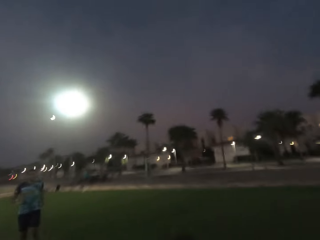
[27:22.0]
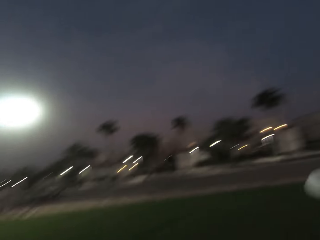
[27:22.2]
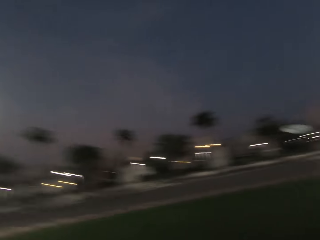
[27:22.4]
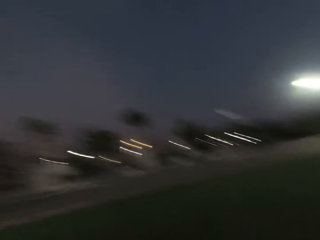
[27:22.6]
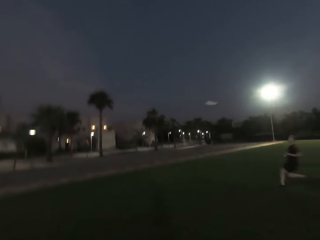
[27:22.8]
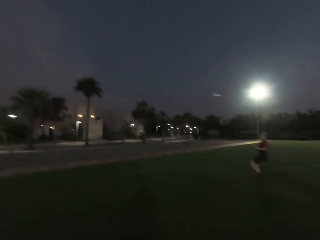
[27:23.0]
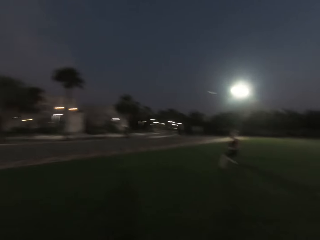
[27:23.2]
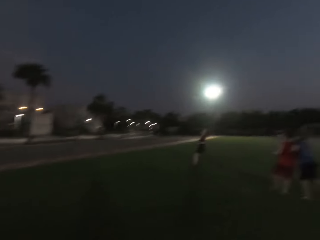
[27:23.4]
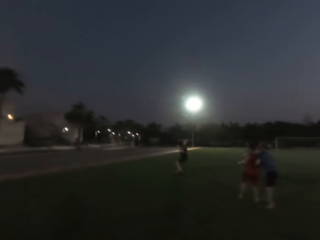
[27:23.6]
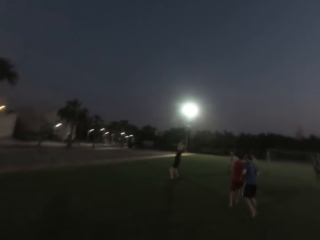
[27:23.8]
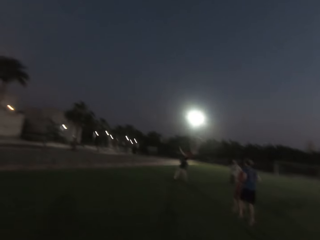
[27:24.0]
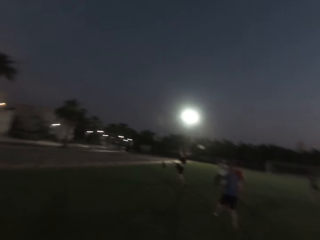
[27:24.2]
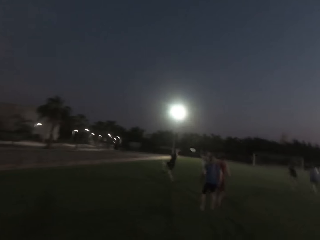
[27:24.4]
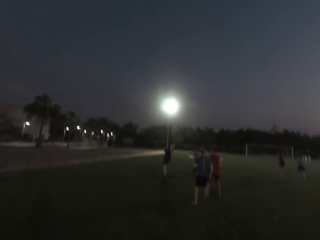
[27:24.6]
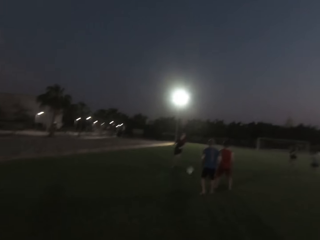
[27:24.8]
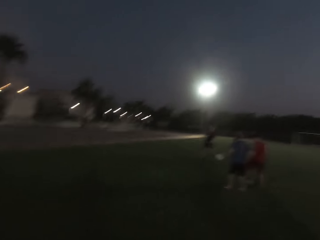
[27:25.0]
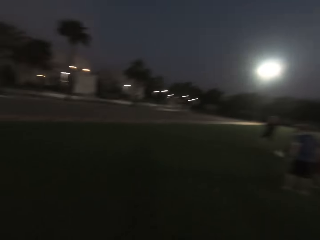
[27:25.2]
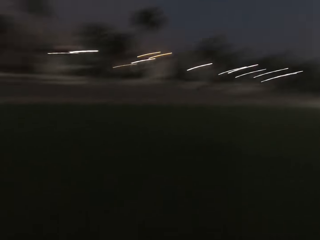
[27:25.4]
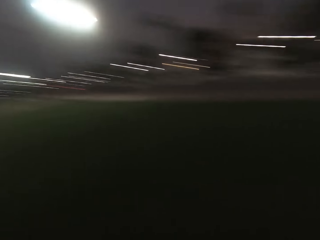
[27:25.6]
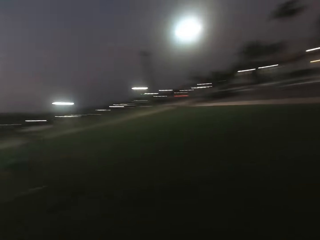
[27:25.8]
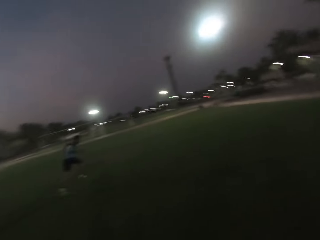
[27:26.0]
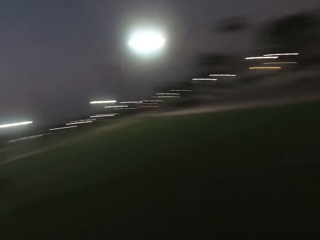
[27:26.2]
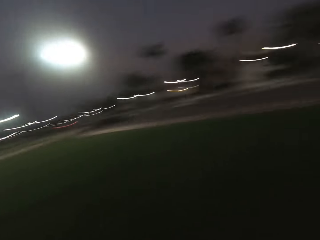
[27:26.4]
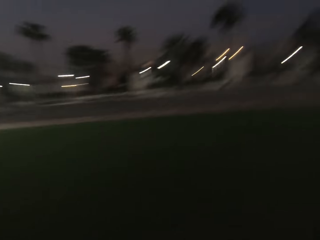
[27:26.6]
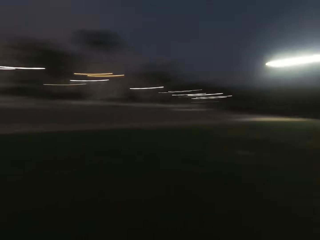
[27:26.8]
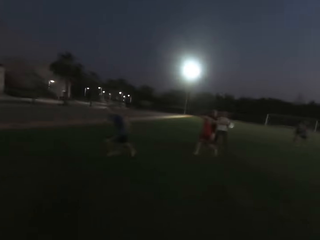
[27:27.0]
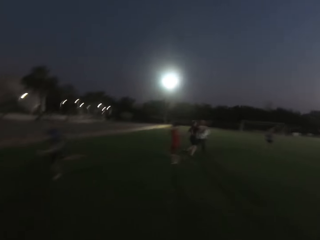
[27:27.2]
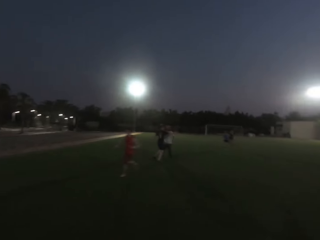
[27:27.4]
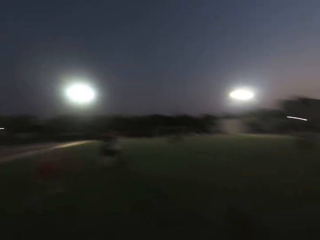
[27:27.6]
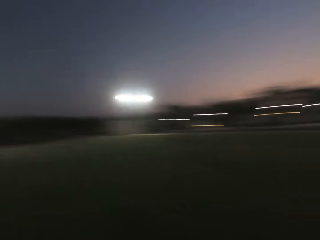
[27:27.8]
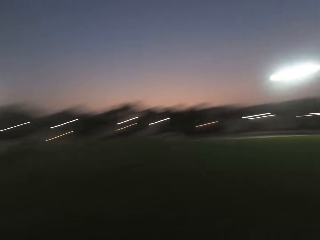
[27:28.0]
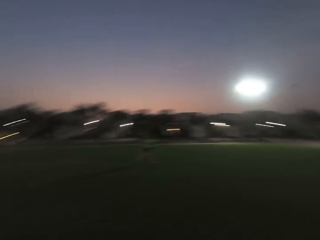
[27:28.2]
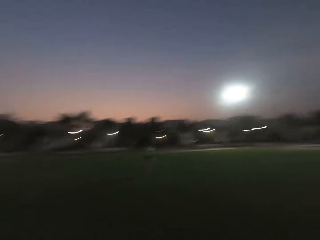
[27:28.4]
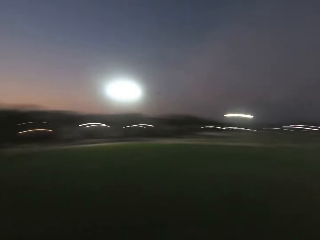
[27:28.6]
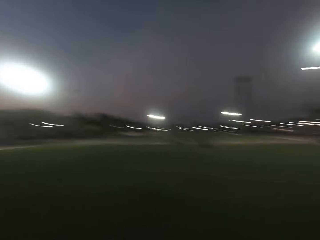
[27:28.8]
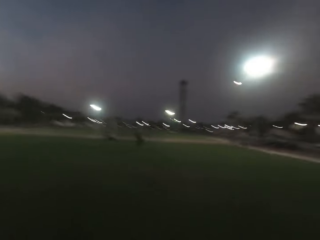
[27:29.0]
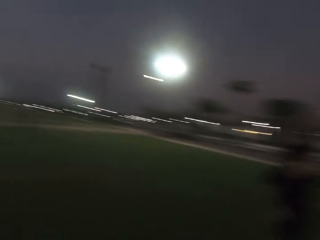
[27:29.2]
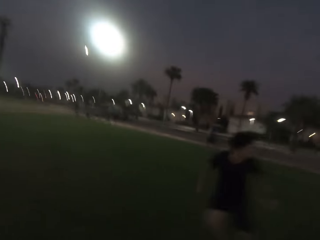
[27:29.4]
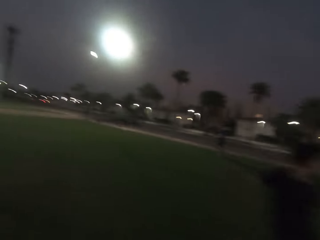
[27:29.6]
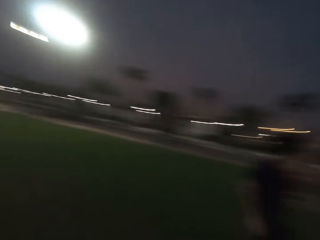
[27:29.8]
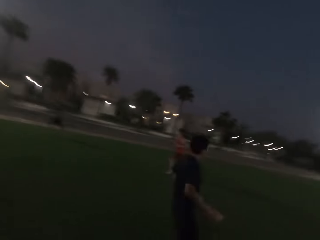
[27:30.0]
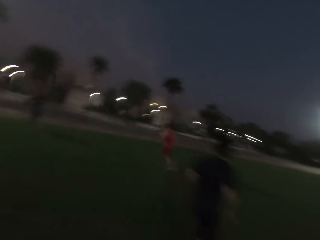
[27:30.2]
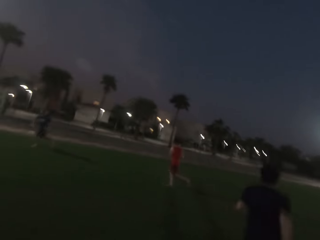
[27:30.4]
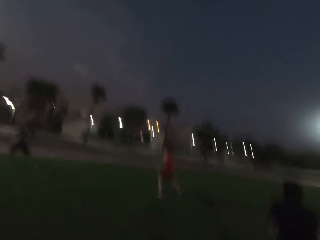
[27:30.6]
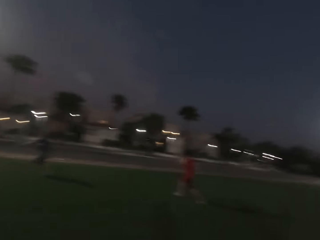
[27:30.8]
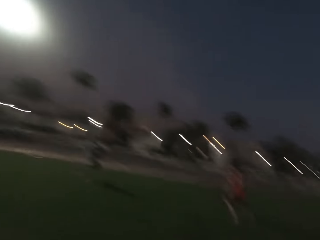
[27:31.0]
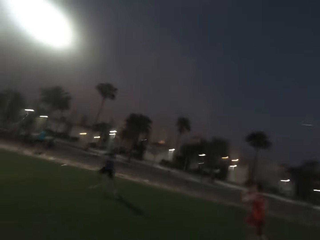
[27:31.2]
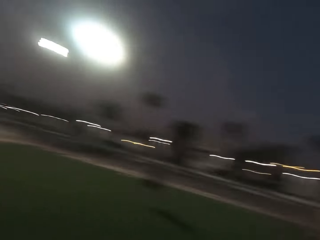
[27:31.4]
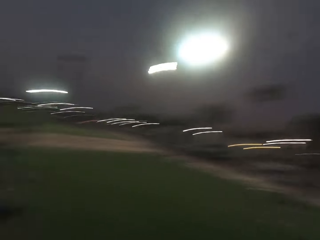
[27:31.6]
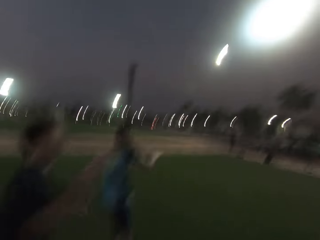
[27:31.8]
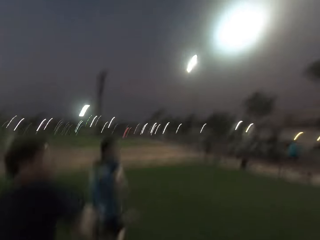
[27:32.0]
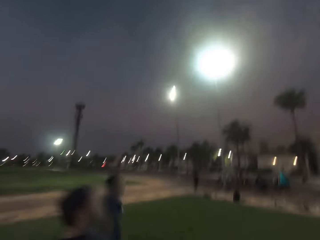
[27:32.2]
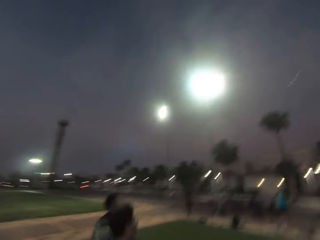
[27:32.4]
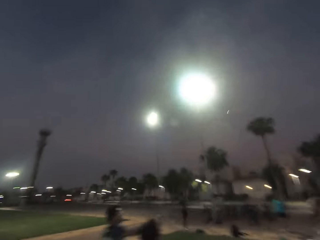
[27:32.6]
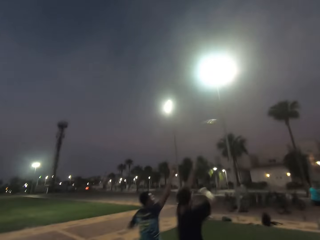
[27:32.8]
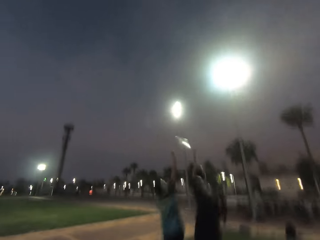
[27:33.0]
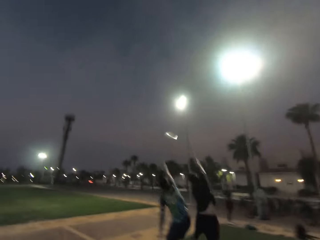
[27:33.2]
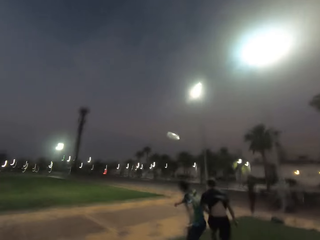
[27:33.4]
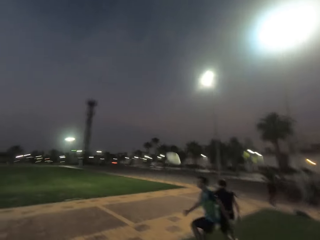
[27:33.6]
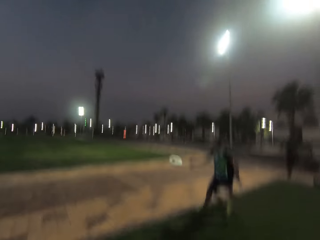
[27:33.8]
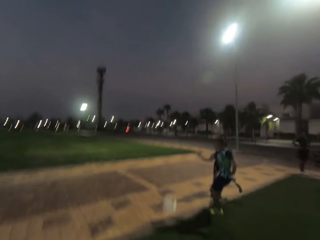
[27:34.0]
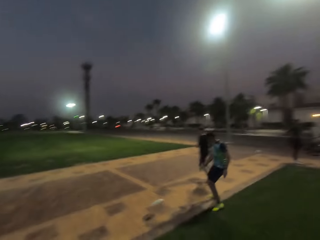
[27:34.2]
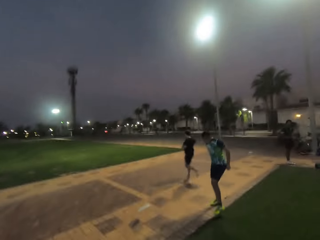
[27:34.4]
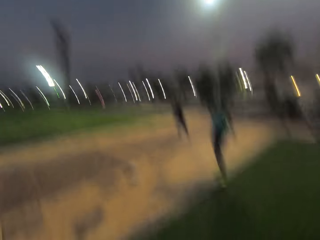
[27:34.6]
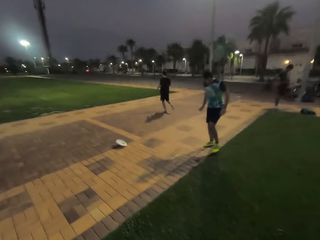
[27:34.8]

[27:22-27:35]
A man throws a frisbee. The camera wearer turns back. They look forward, turn back, and turn around. Another man runs. A third man runs. A woman runs. The first man runs. The camera wearer runs forward. A fourth man runs. A fifth man runs.

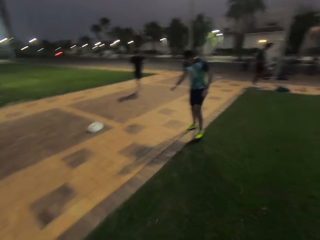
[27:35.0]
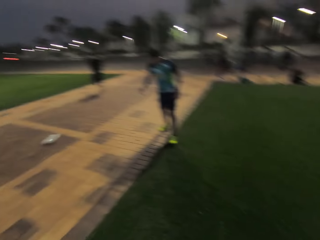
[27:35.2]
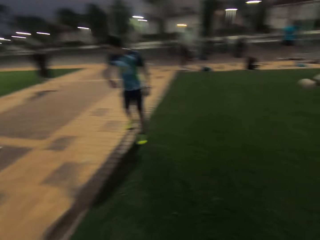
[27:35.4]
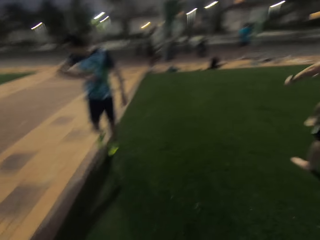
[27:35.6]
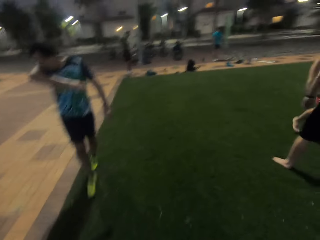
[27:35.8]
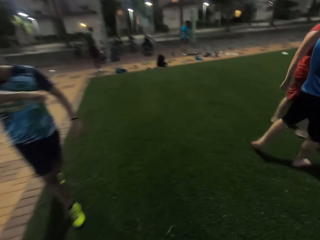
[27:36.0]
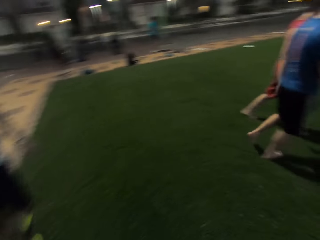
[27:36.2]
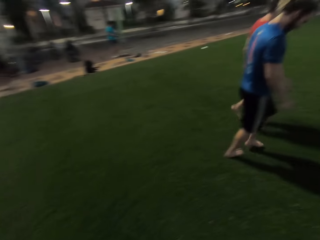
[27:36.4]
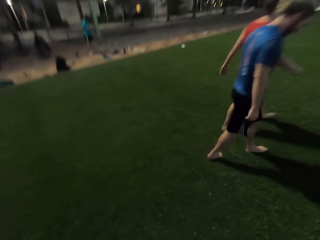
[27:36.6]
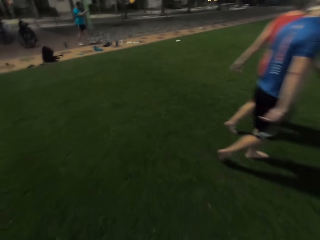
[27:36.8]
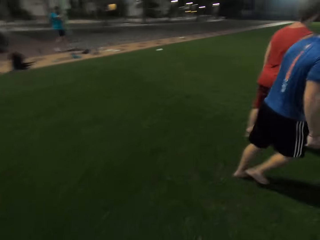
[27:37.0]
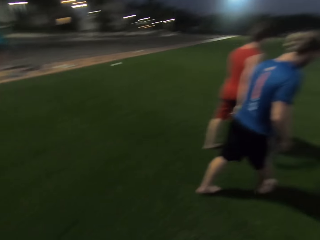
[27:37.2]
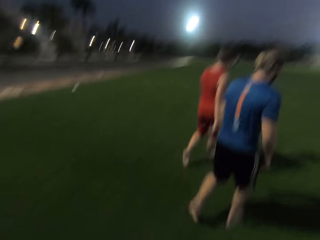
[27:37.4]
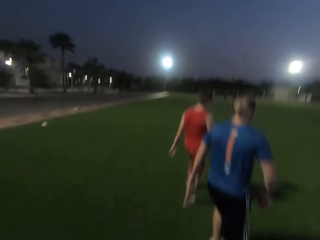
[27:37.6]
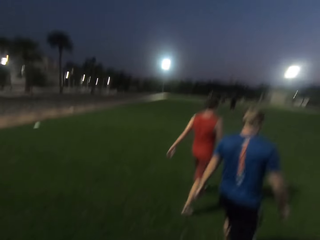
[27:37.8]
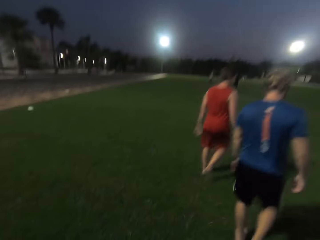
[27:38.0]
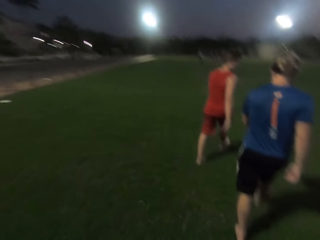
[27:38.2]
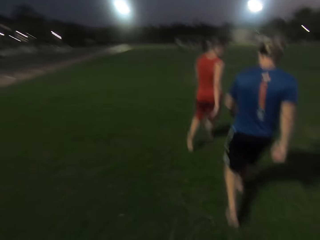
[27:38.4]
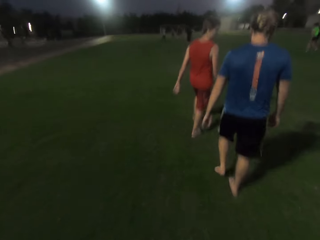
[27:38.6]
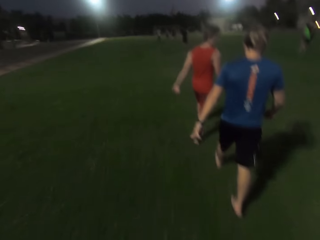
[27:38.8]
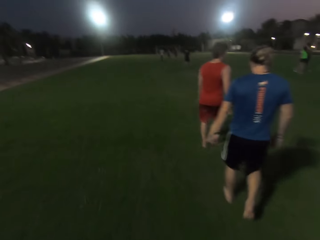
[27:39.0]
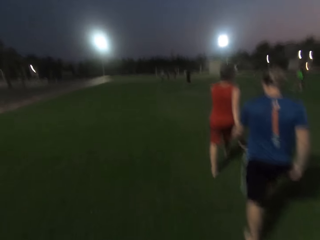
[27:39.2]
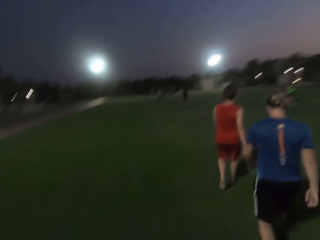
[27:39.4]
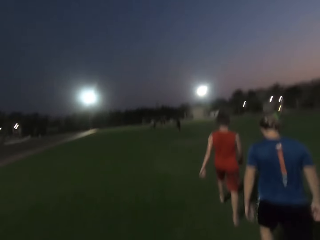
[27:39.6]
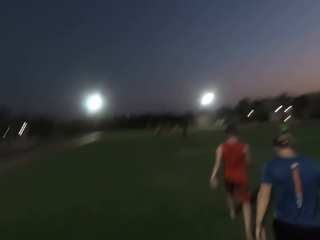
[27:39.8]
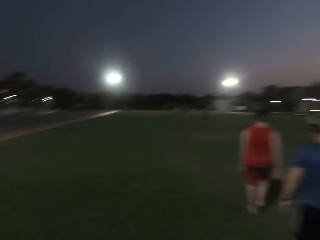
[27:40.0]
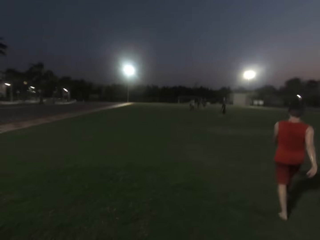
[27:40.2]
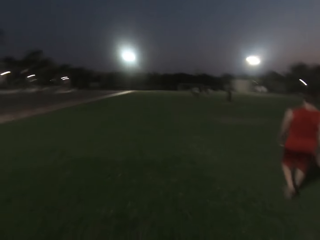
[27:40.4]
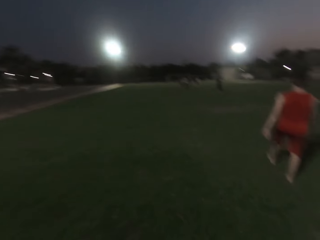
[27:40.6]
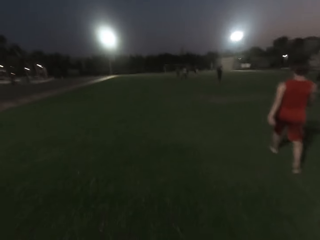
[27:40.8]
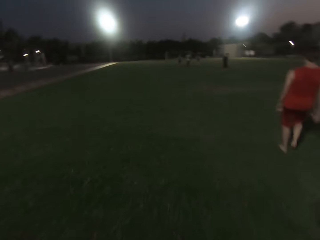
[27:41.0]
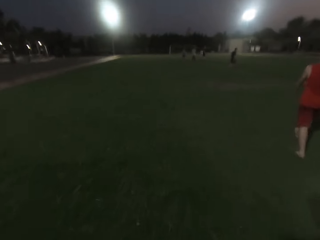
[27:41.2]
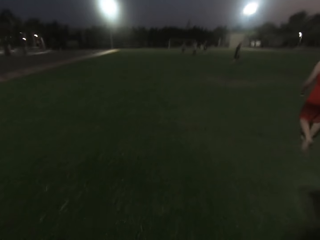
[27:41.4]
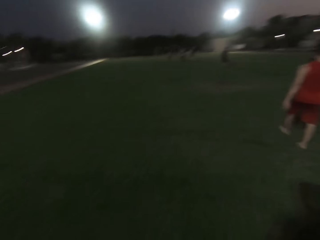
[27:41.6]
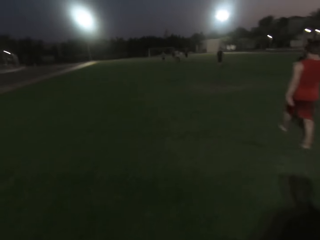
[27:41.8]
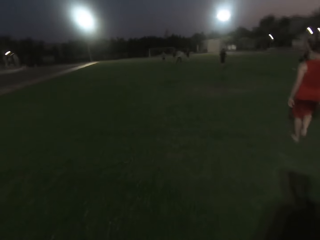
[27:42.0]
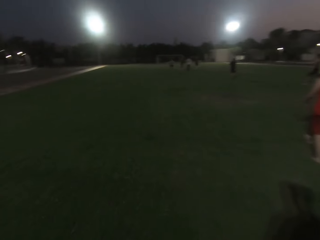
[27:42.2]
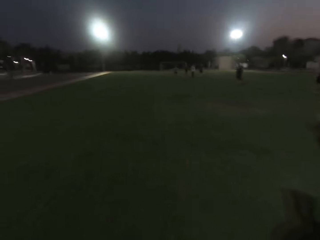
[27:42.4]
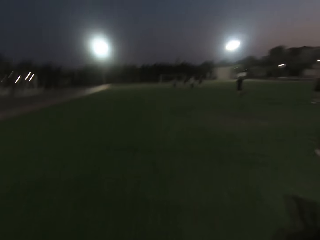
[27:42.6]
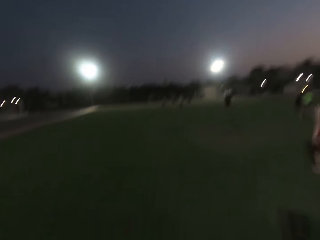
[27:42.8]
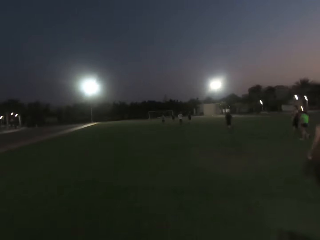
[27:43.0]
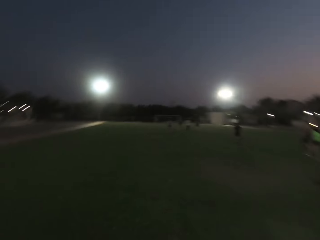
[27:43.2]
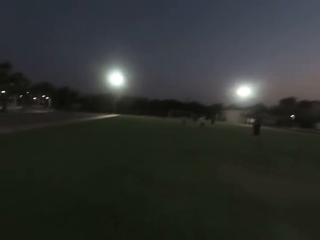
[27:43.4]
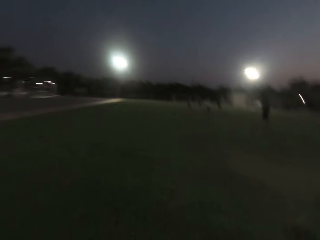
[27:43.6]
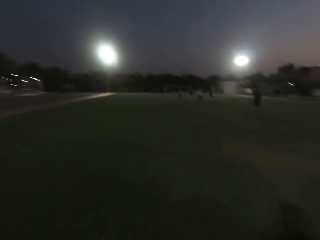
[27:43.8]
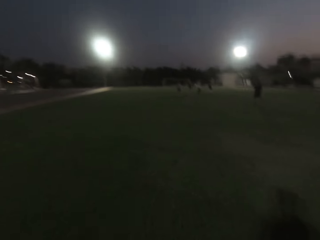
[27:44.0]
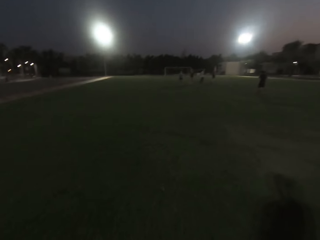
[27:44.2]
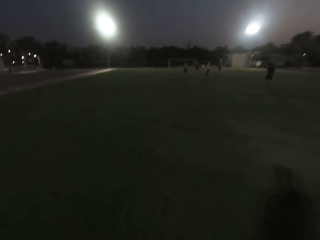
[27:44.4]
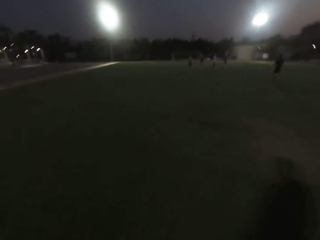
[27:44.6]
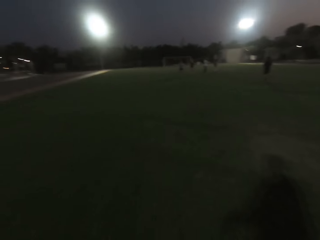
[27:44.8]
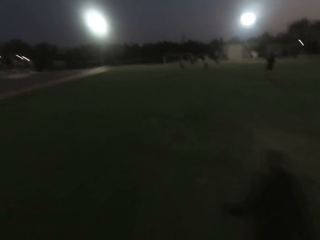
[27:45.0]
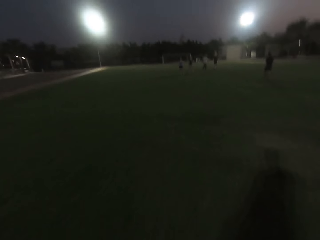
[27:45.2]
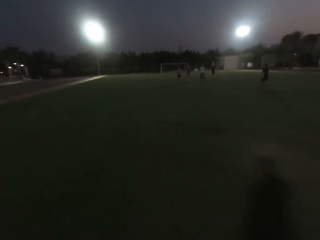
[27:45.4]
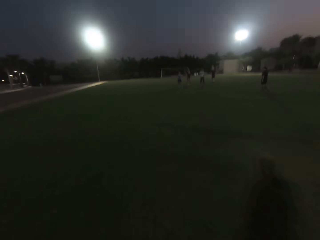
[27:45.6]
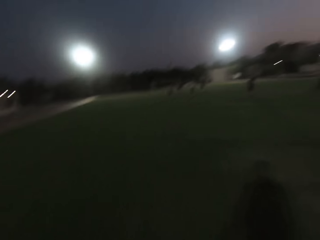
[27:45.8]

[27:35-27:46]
A man walks. Another man walks. The camera wearer turns back. They walk forward. They run.
